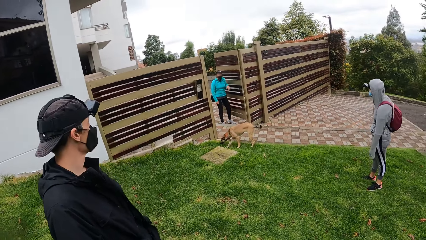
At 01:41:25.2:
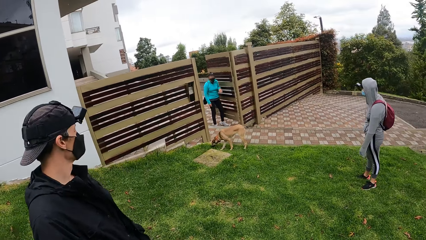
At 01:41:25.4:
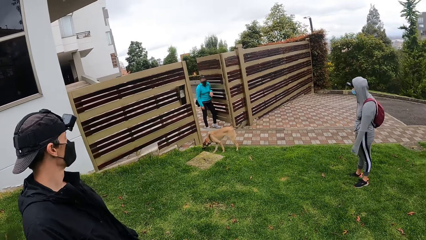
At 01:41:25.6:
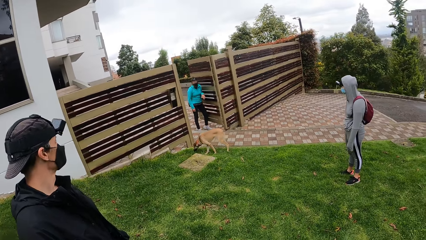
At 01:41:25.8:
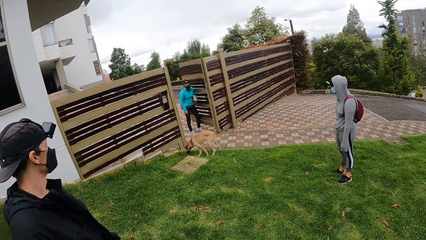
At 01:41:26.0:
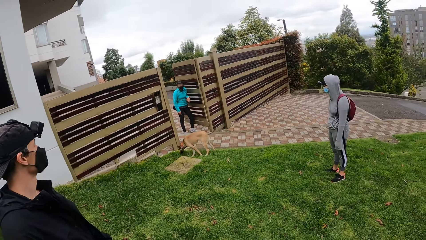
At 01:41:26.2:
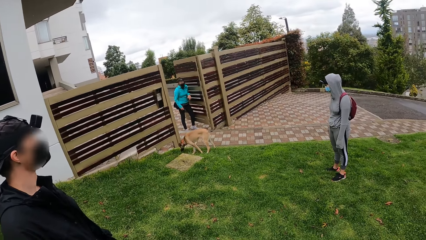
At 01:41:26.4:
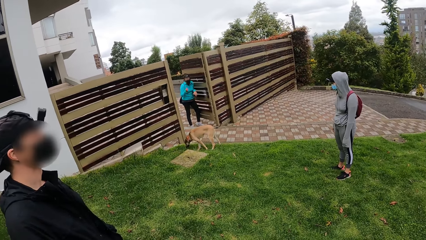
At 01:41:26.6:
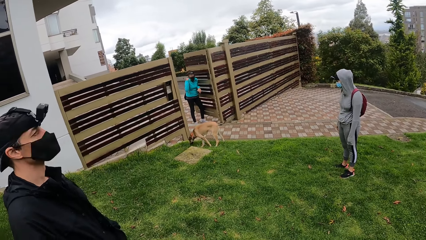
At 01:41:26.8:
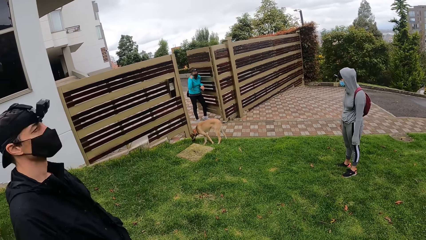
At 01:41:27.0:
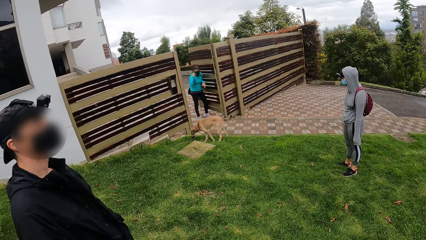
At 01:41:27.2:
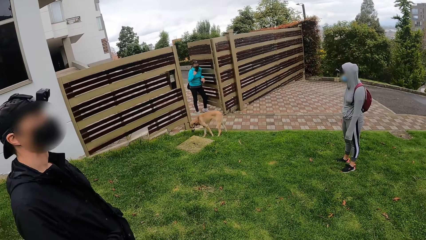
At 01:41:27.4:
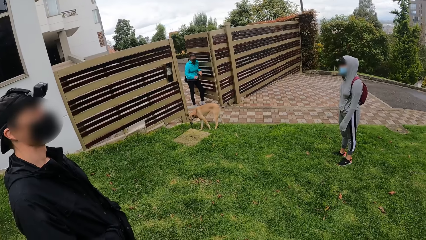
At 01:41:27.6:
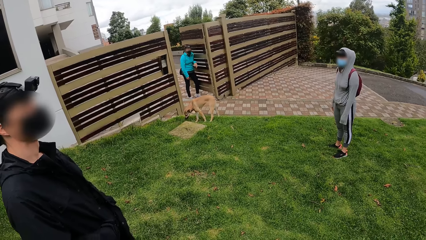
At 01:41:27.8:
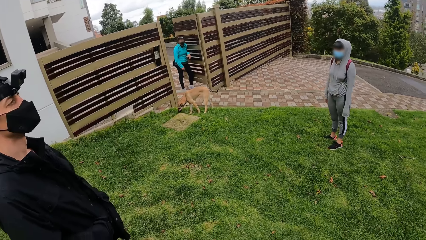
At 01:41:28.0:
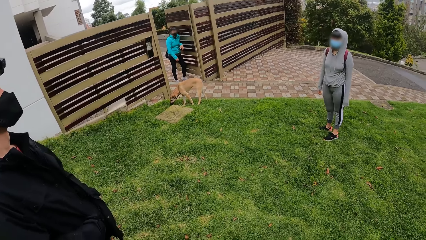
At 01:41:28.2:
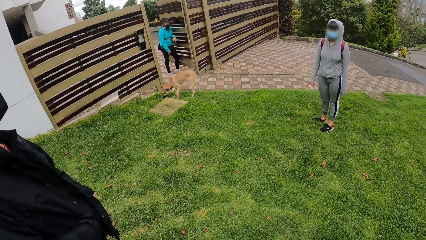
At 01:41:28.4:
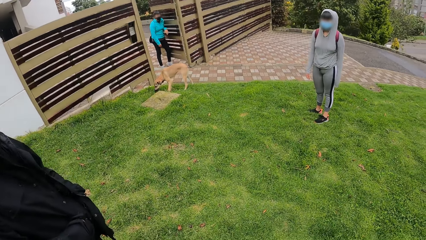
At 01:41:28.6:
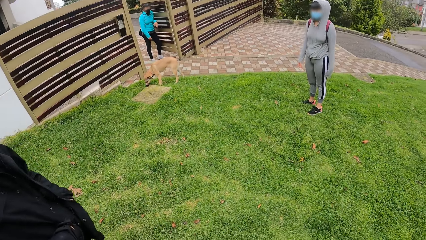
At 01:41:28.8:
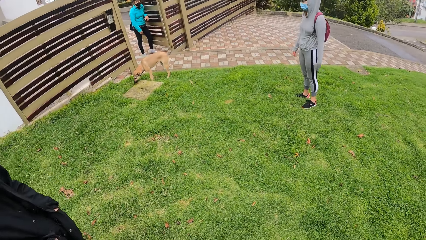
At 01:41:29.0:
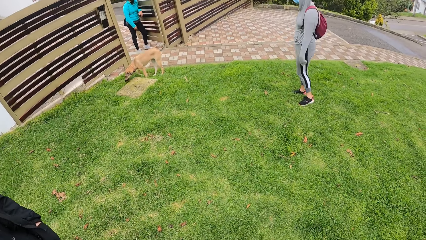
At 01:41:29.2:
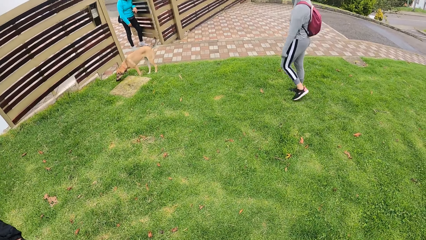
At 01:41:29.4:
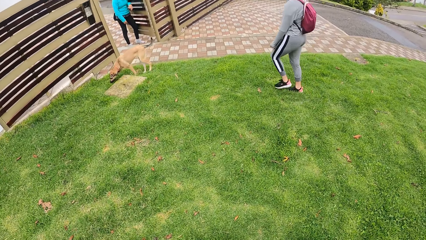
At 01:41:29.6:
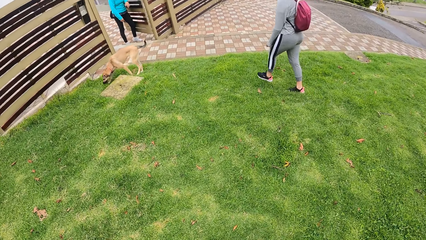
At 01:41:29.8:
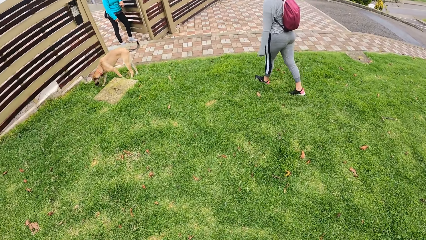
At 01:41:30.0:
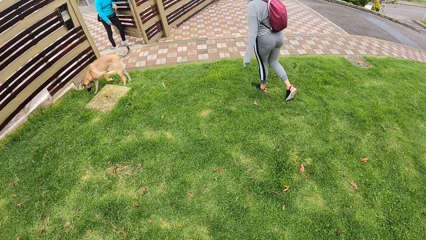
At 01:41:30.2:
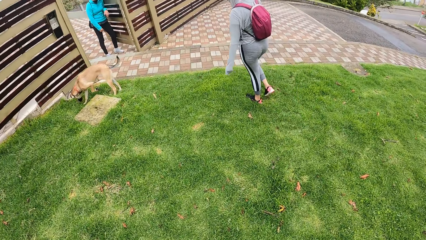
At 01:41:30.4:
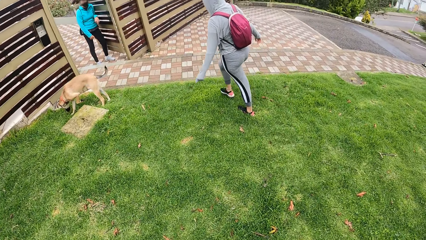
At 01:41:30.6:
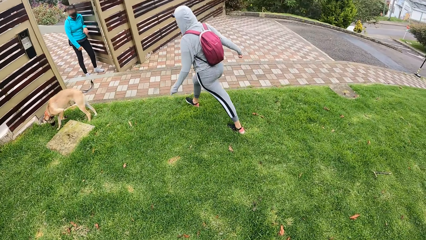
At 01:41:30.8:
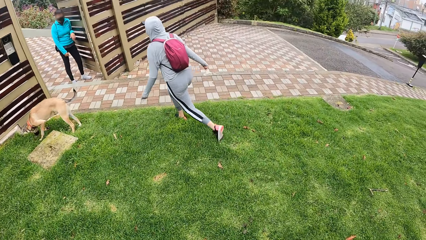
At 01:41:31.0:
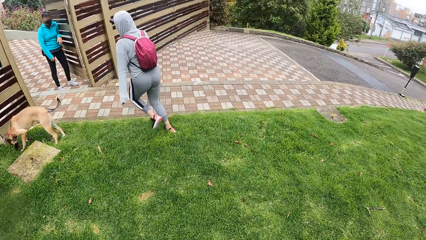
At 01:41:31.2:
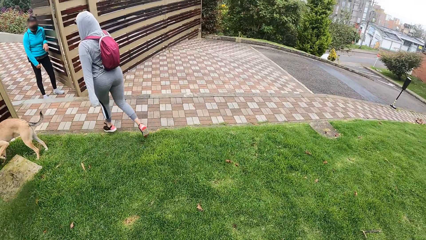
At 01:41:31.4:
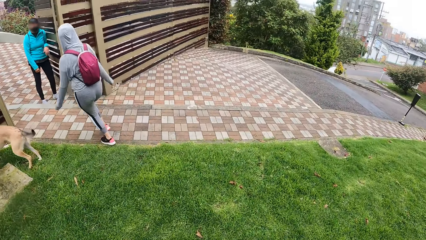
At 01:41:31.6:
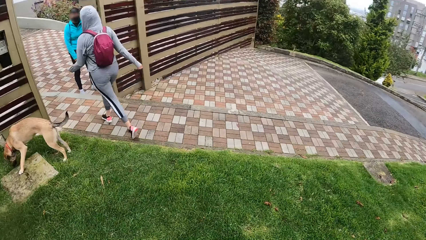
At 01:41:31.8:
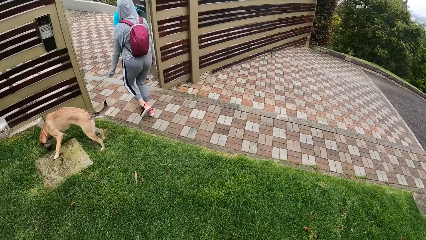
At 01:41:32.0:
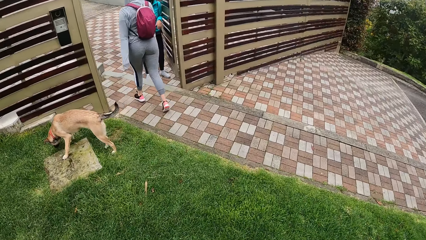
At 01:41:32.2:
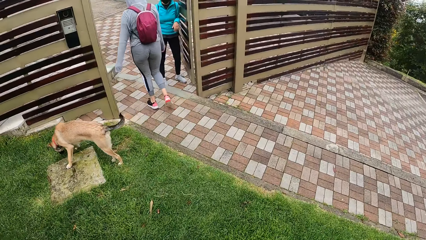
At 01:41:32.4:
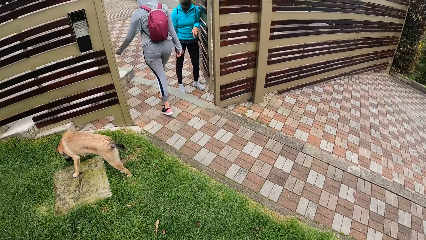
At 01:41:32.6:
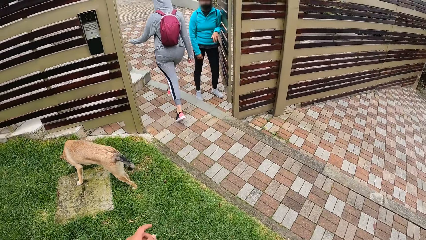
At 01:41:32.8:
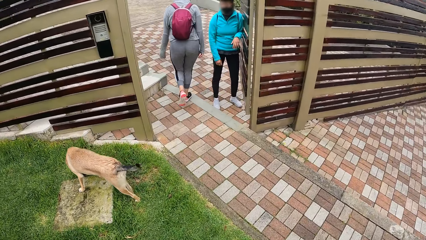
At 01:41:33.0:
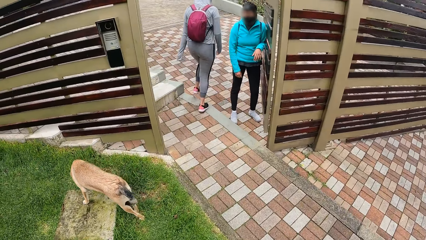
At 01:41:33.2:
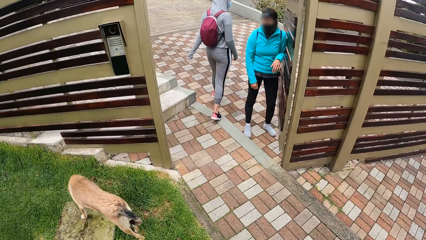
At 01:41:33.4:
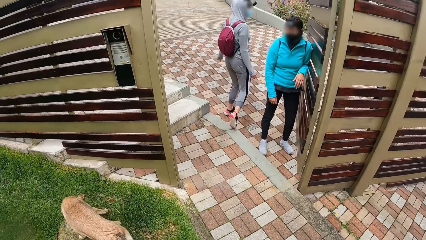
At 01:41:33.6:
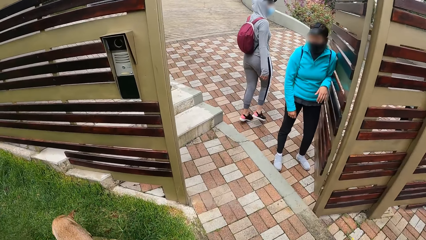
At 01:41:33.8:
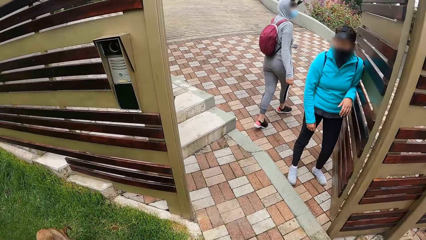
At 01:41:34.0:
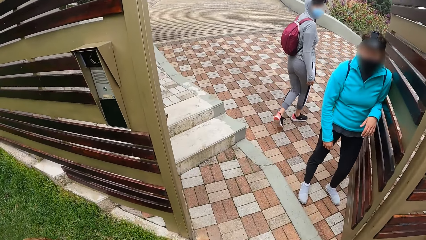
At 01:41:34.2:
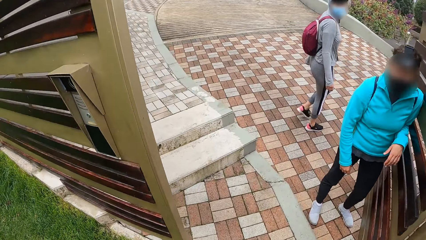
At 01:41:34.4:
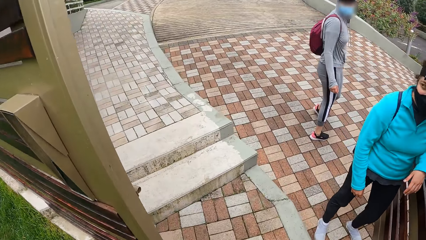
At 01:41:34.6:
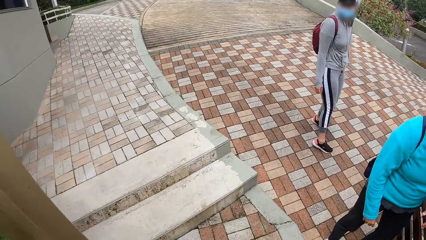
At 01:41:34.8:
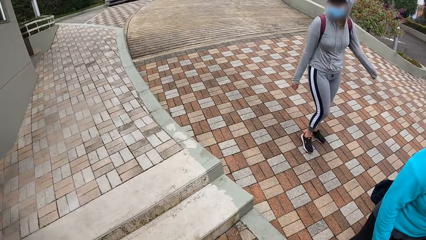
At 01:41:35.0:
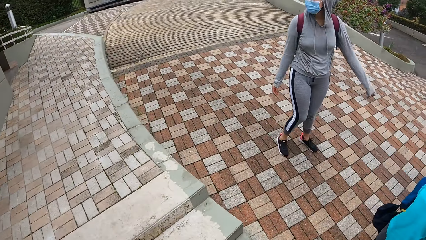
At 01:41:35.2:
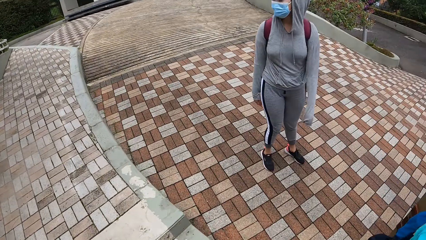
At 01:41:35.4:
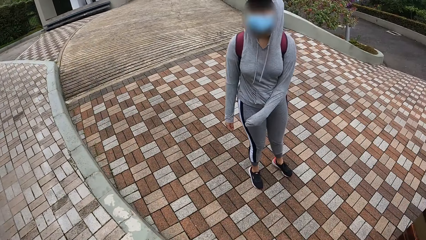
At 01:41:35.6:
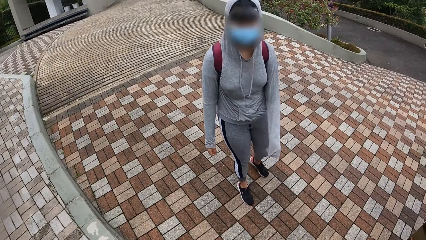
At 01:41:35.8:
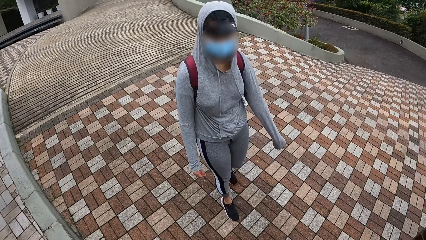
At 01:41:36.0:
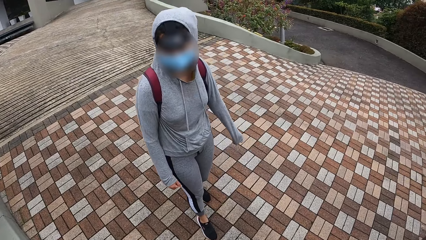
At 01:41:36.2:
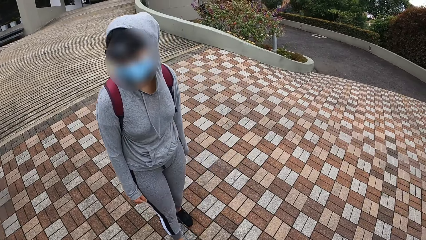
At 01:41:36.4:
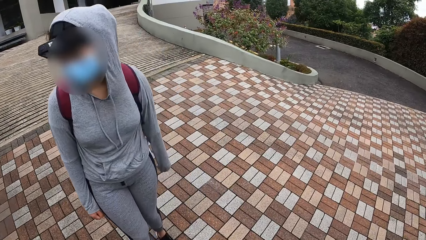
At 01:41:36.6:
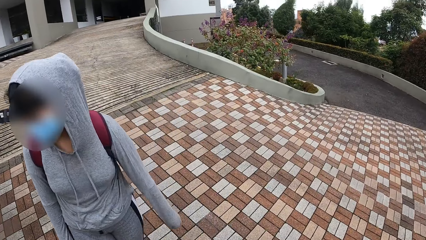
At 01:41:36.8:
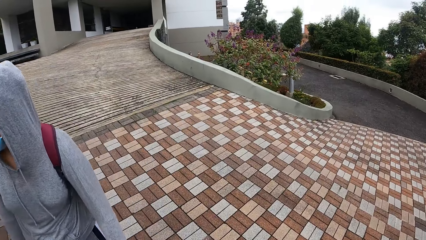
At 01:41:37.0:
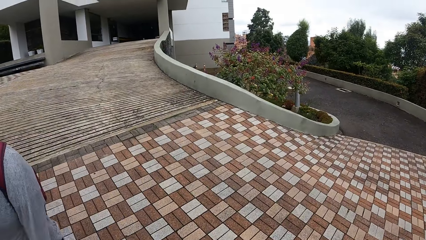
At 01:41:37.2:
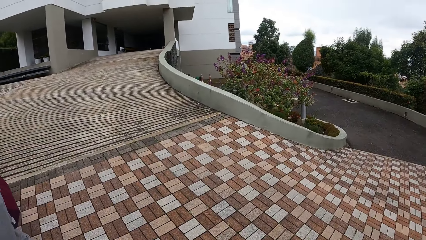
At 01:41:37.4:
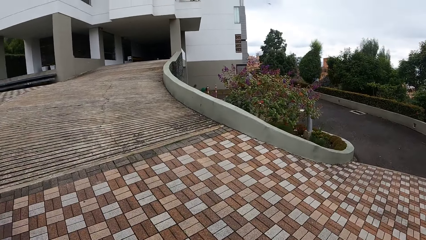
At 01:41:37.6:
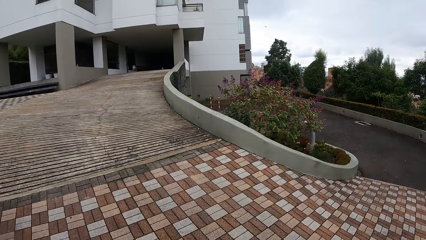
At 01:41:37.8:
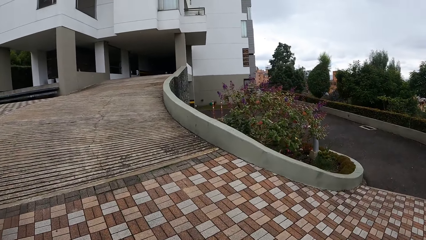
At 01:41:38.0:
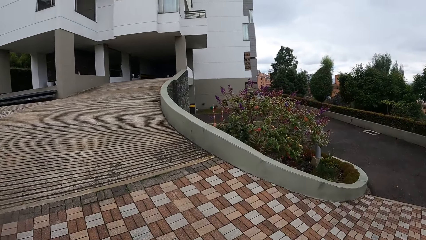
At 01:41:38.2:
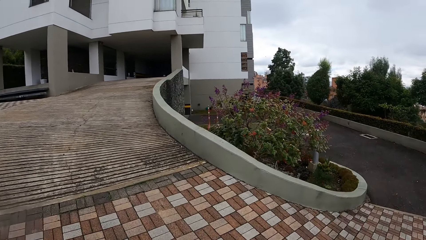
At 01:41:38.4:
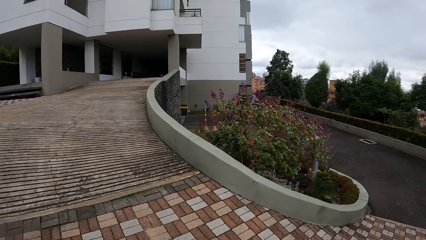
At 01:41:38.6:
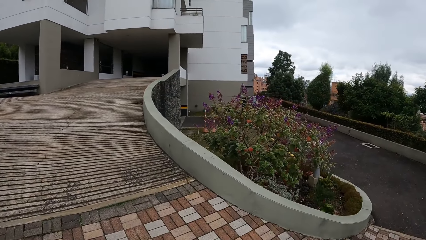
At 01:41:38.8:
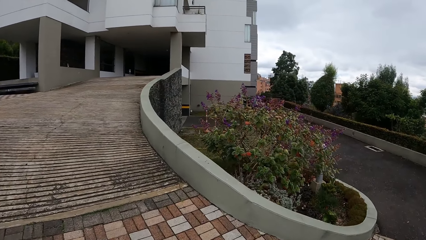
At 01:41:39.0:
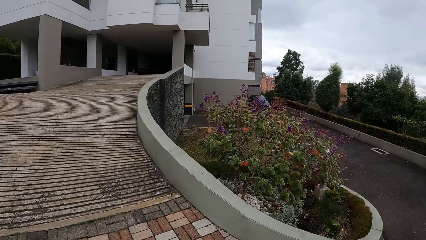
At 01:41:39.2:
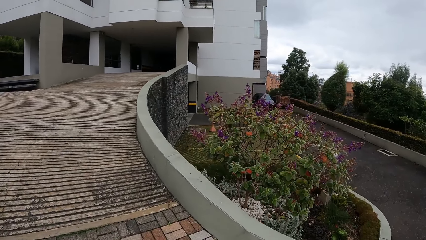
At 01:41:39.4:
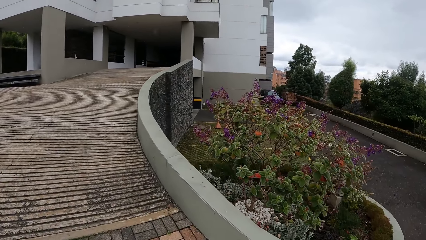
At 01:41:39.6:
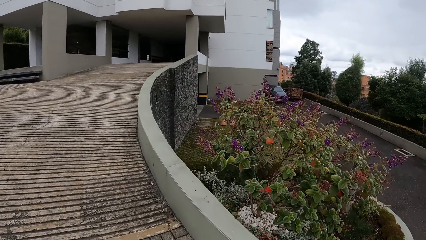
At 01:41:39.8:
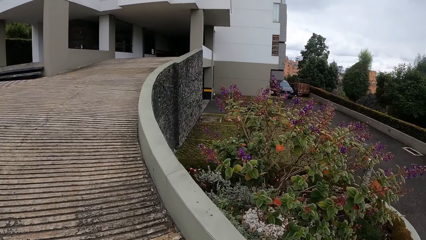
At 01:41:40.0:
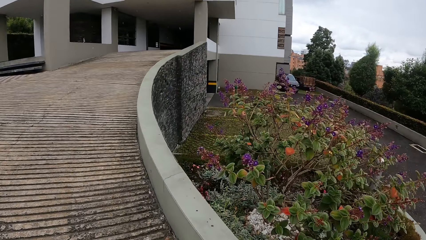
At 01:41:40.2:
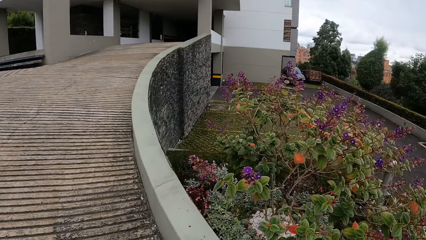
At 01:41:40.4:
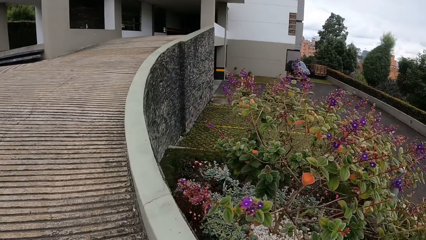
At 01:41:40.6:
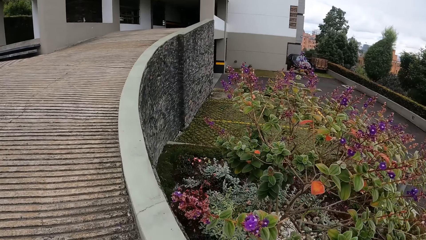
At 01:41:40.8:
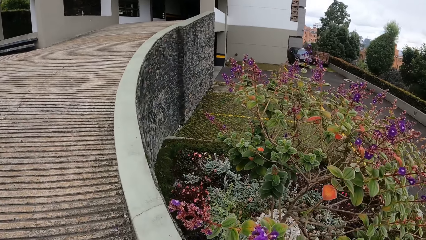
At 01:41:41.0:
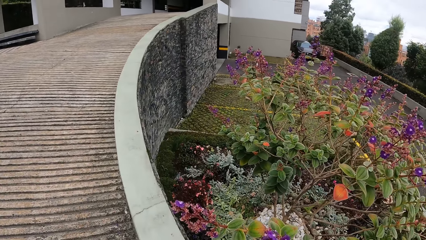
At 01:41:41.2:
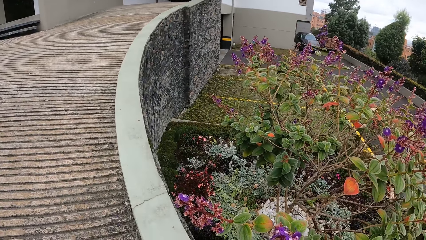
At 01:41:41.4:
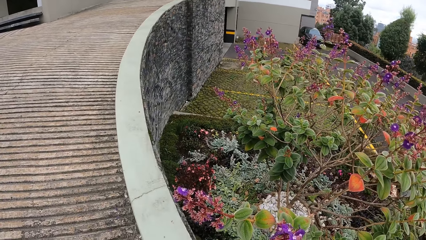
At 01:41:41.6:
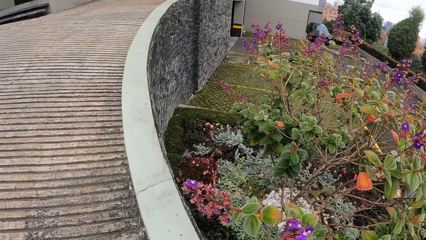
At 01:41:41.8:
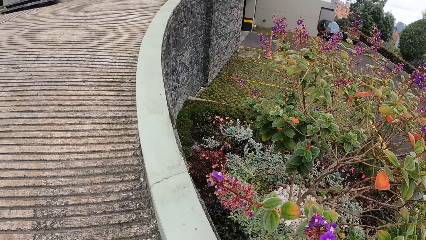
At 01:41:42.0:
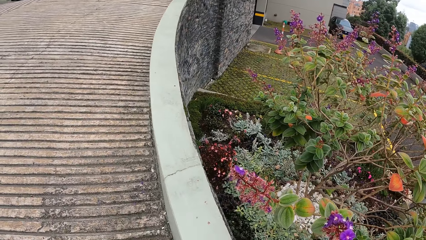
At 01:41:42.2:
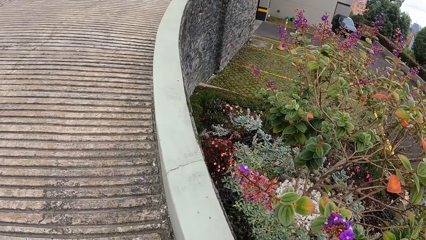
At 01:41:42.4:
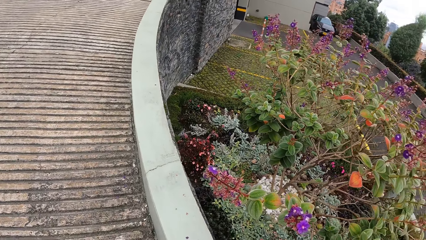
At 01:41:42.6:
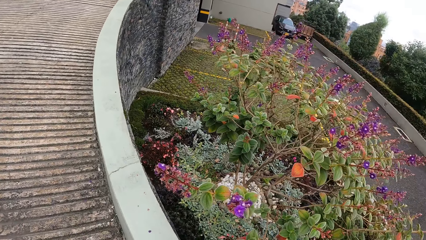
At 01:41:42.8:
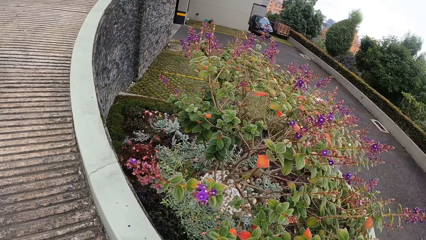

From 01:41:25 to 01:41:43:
The woman talks to the camera wearer and the group of people. The camera wearer walks into a compound with the group of people.
